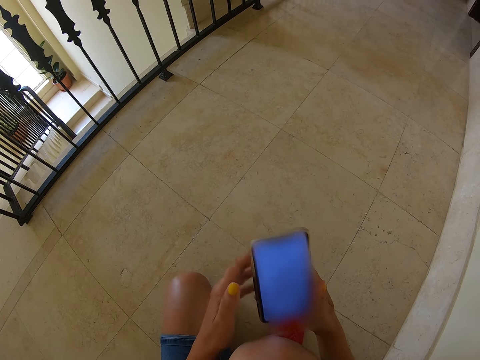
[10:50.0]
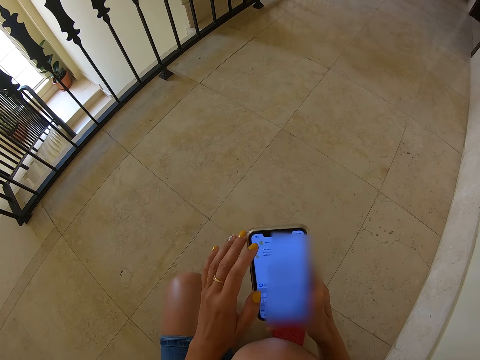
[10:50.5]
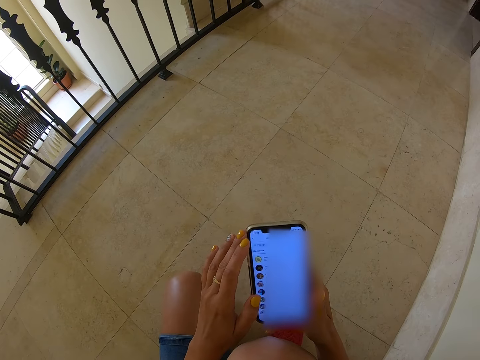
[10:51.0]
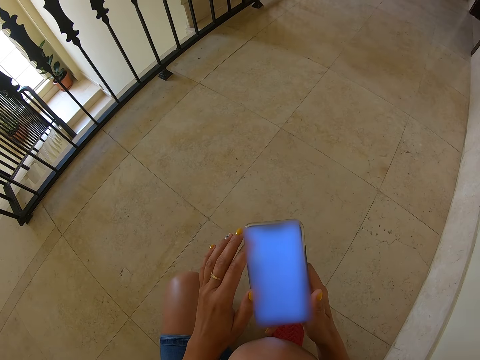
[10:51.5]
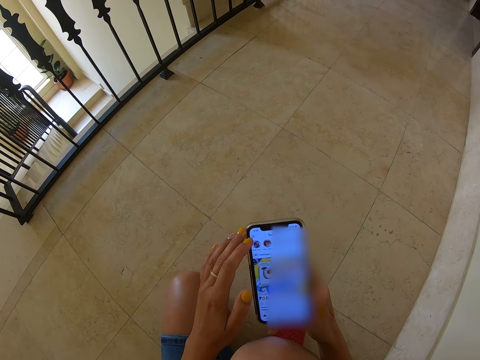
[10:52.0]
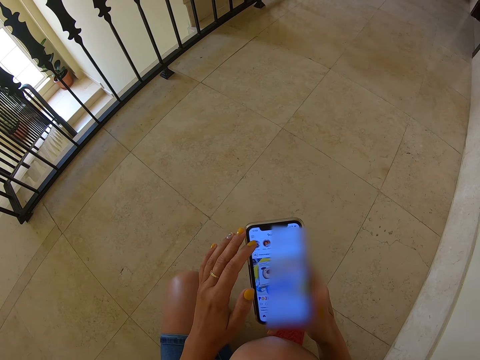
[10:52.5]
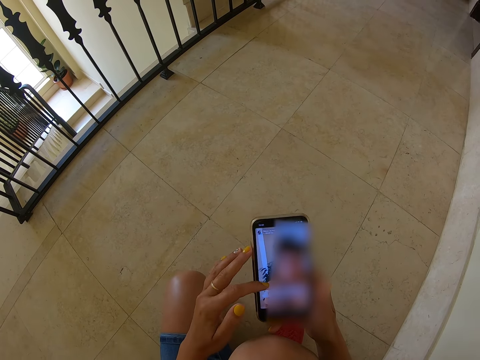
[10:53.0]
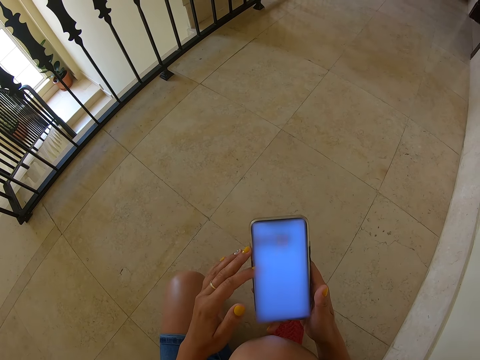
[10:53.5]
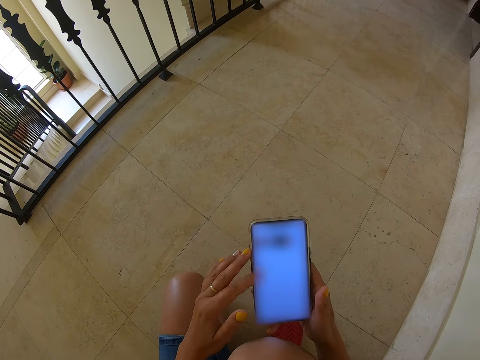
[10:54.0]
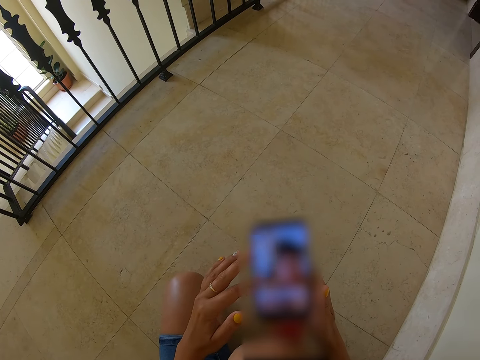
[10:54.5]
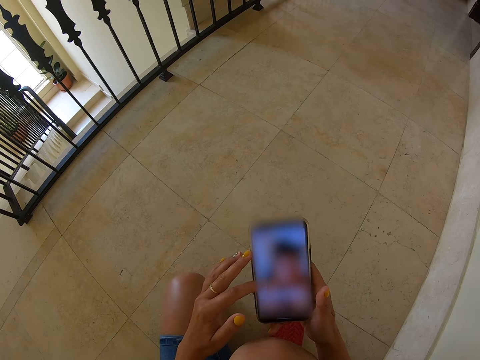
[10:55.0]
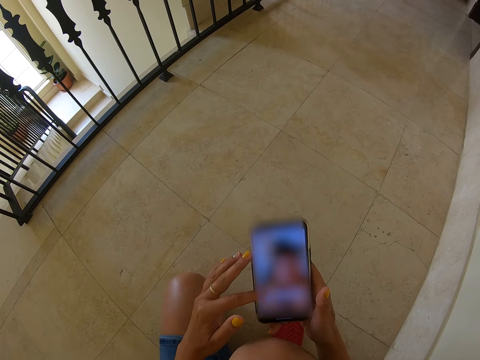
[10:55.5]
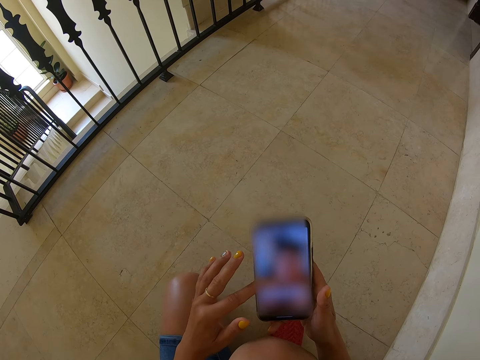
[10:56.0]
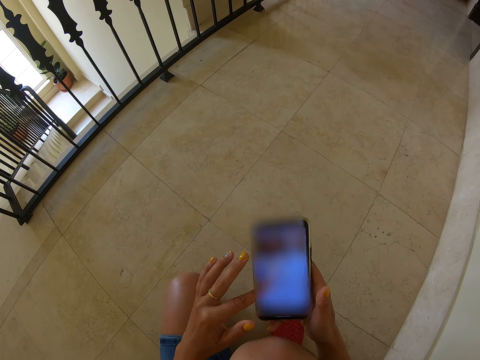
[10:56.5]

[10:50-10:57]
The camera wearer scrolls the phone.

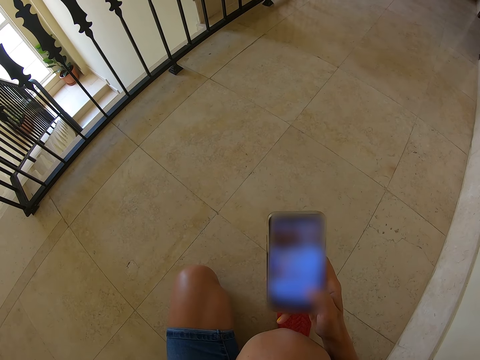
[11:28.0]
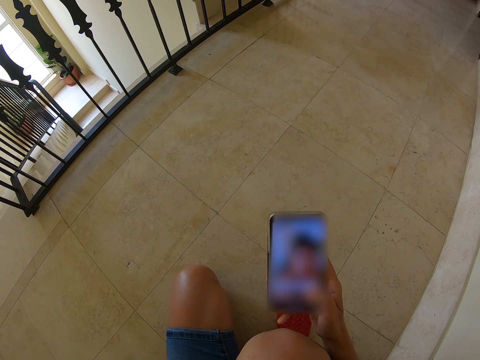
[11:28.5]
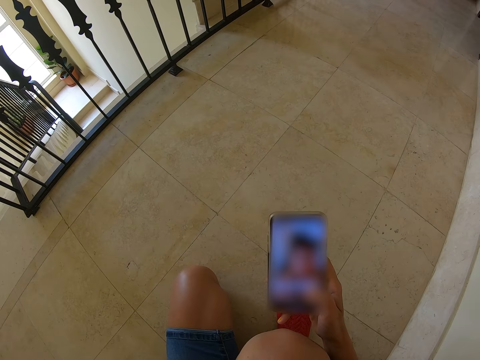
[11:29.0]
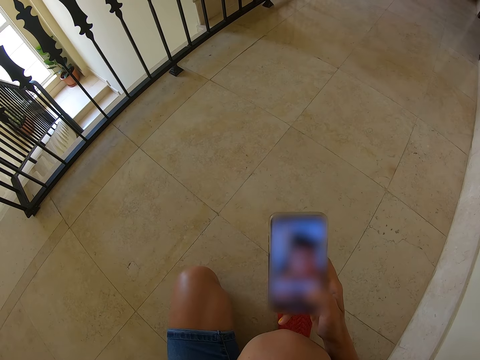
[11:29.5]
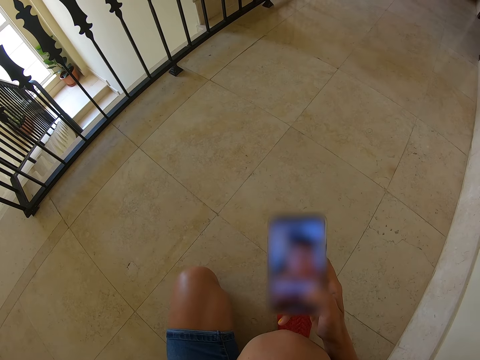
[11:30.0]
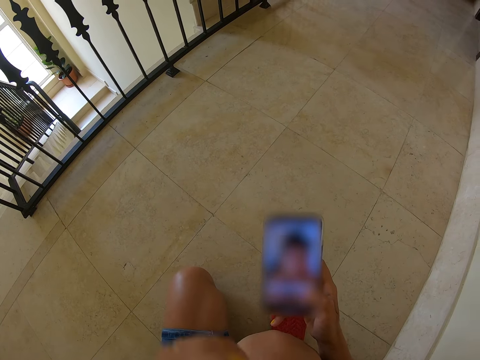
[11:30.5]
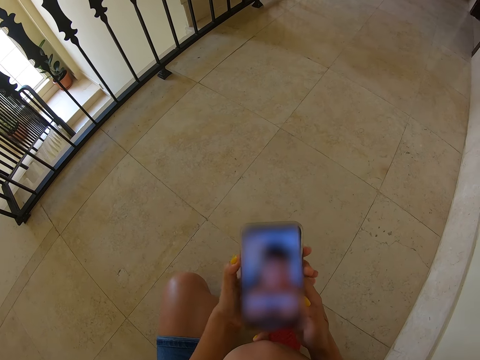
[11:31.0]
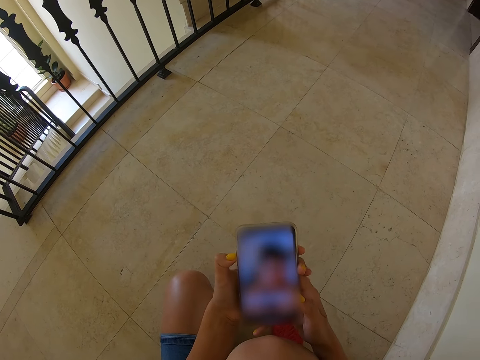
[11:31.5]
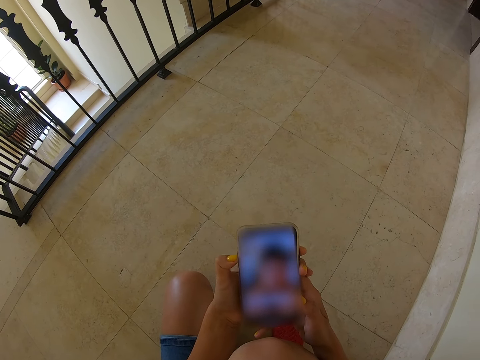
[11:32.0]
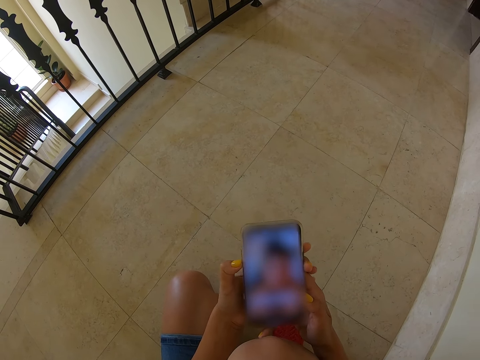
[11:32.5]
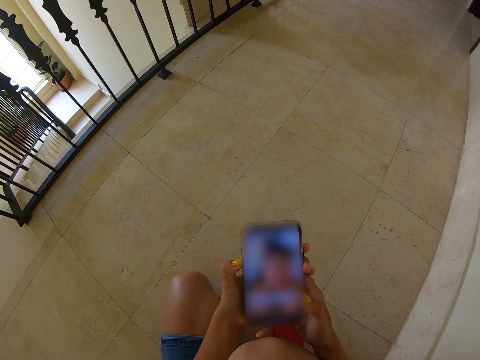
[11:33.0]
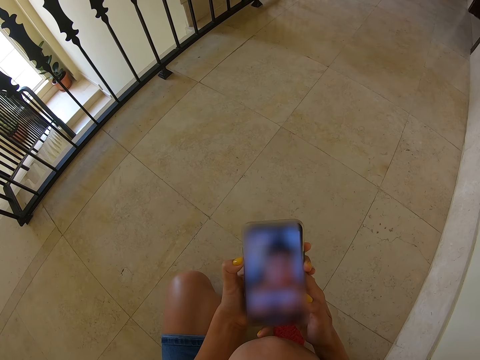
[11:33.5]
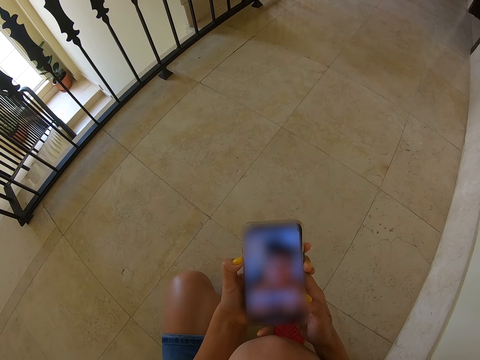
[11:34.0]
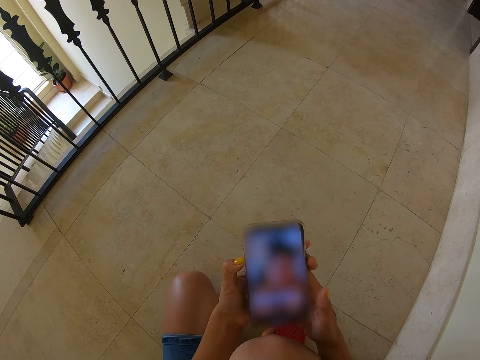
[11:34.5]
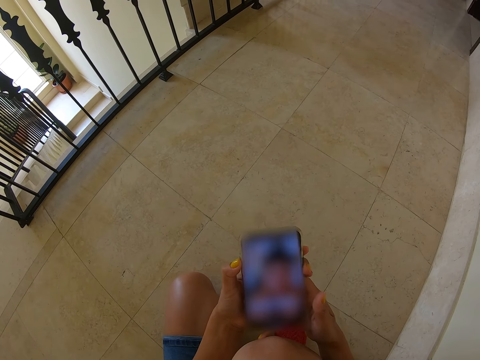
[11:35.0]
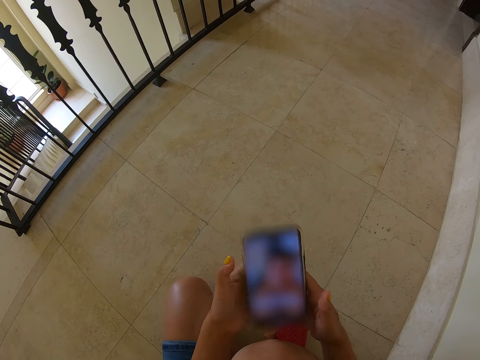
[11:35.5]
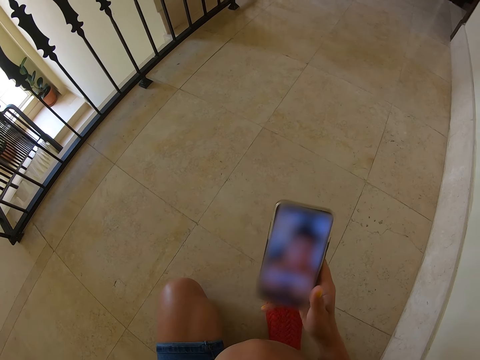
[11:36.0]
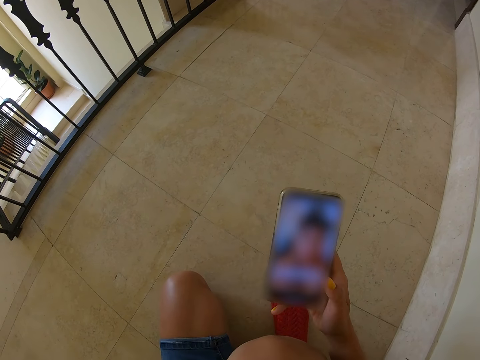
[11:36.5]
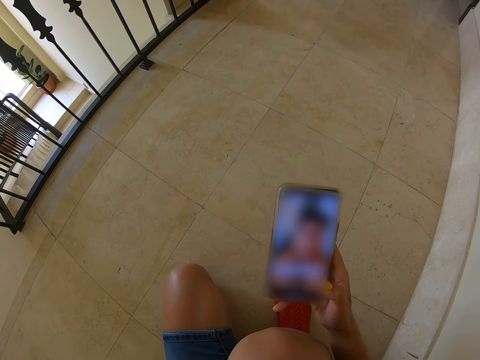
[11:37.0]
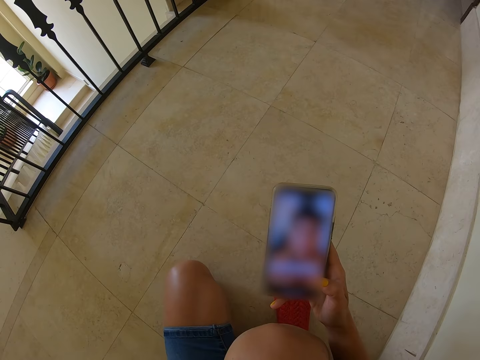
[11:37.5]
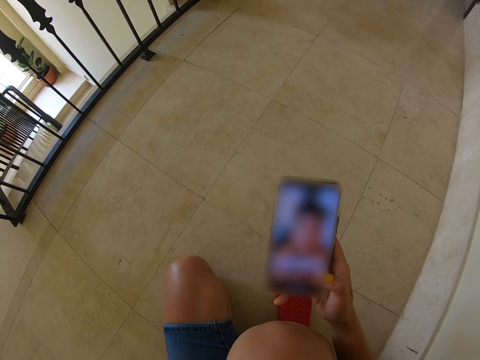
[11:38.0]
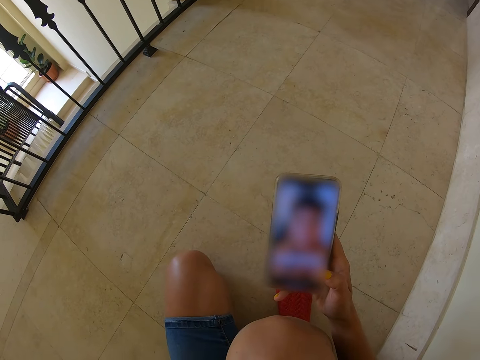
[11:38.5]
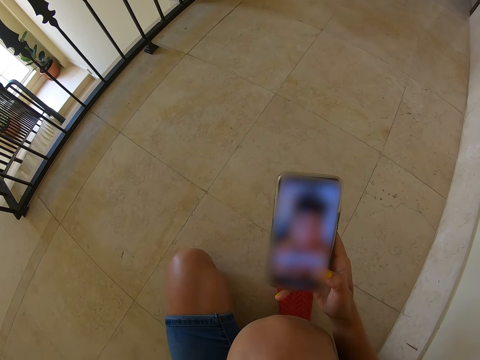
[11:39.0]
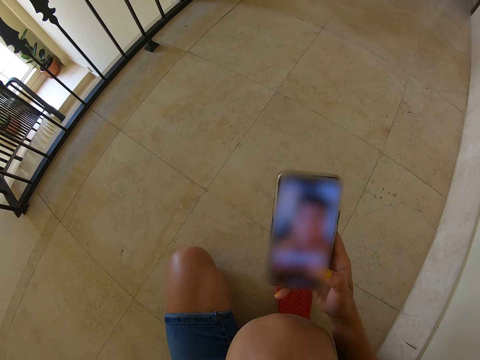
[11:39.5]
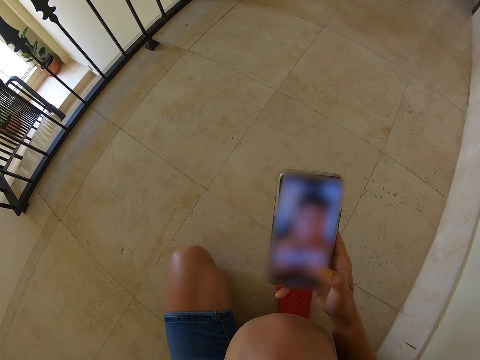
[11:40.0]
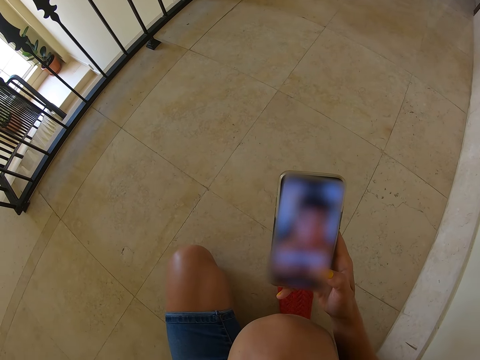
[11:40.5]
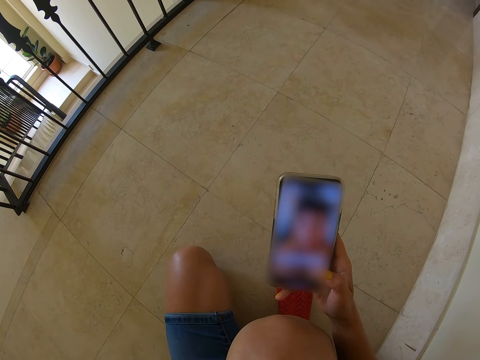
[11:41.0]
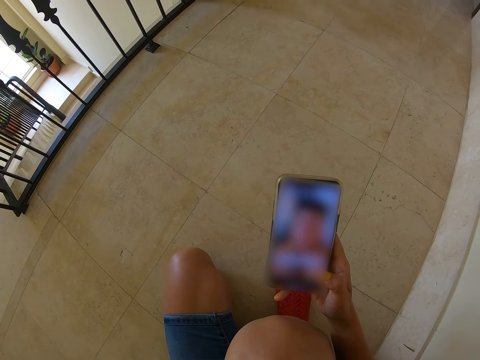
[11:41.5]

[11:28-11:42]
The camera wearer watches a video on the phone. They look at the phone.

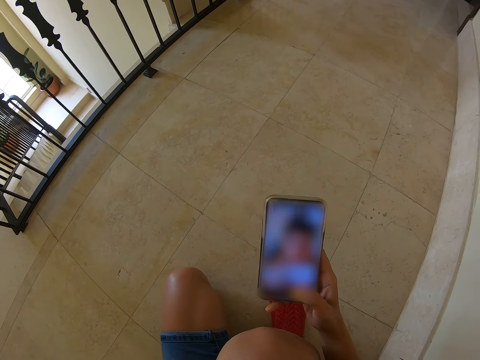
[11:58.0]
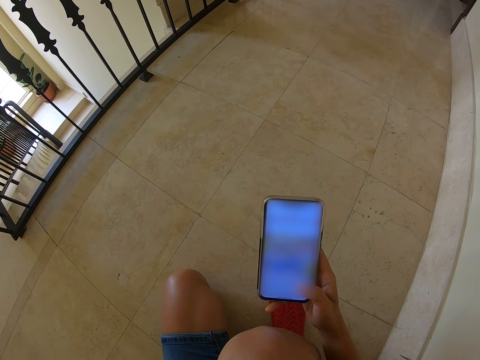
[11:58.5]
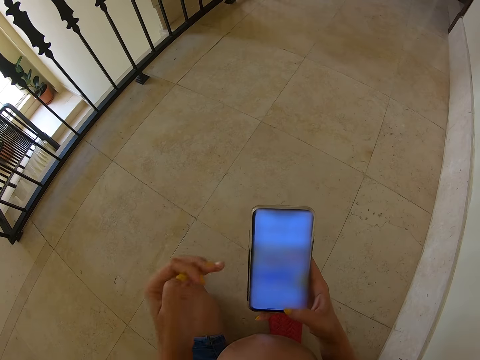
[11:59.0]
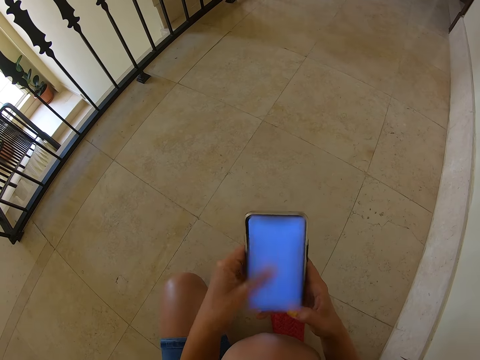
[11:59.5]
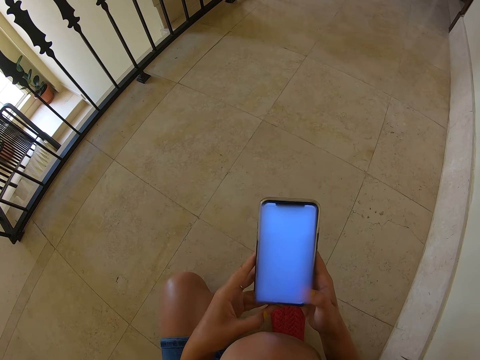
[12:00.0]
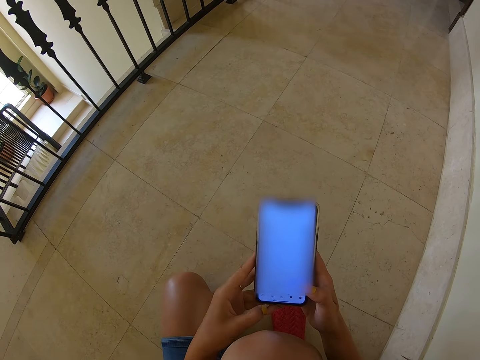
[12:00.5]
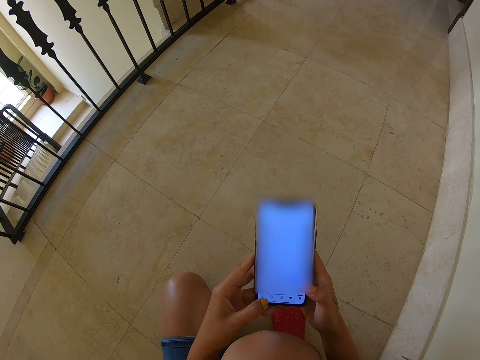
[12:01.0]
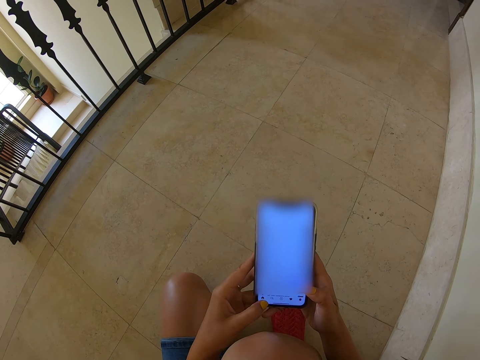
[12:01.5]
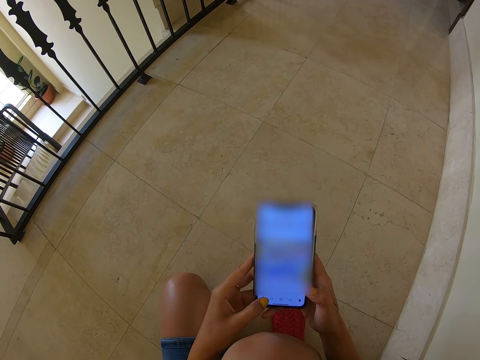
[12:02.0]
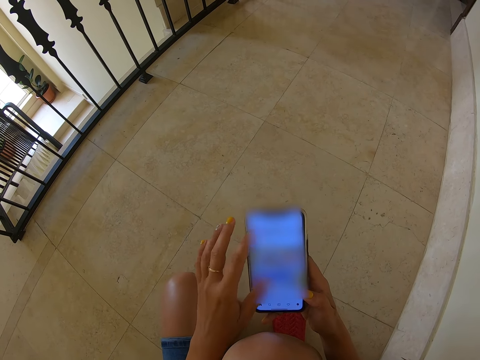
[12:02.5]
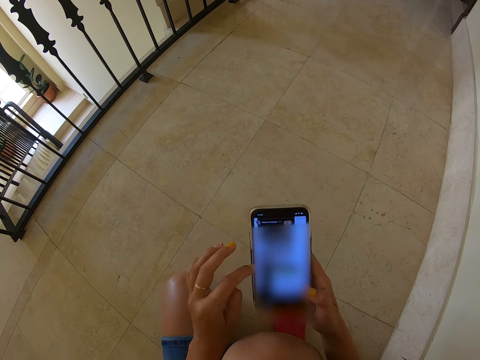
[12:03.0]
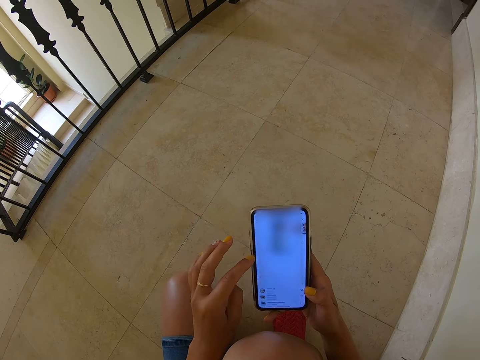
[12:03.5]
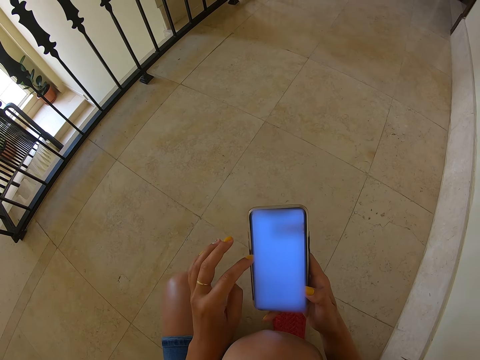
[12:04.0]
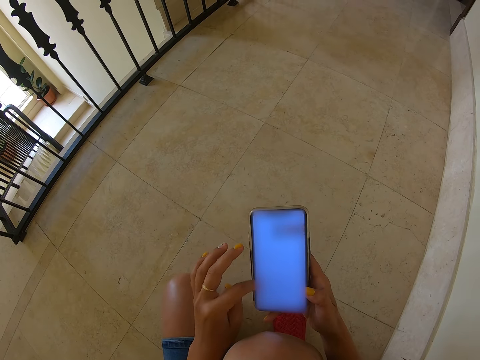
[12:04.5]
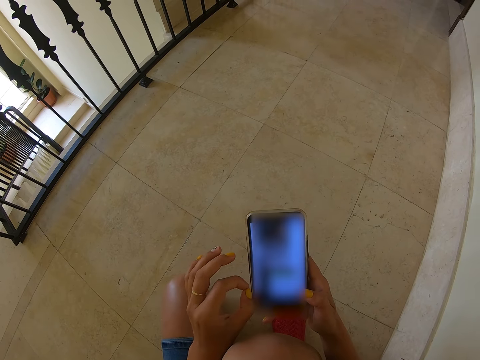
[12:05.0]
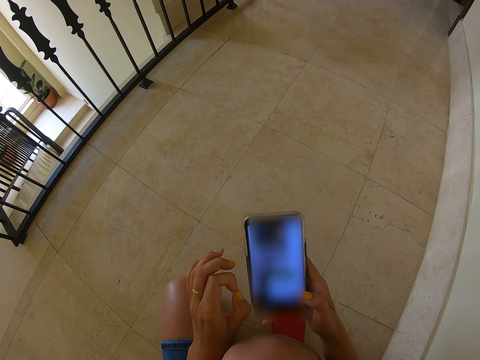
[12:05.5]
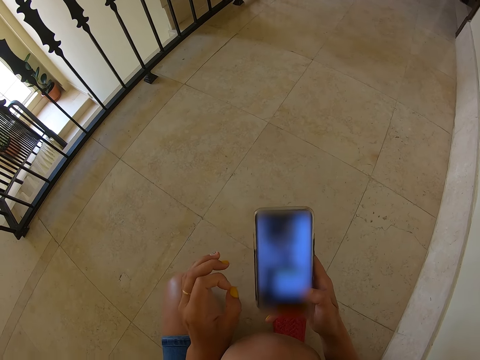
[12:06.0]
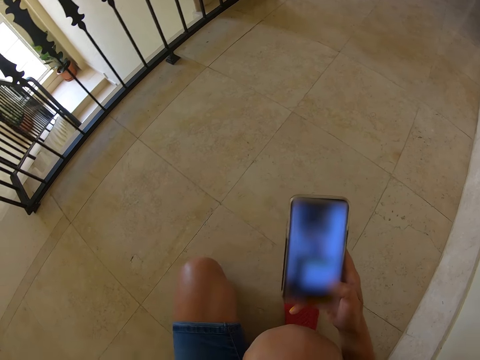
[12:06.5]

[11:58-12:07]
The camera wearer dials the phone. They scroll the phone.
